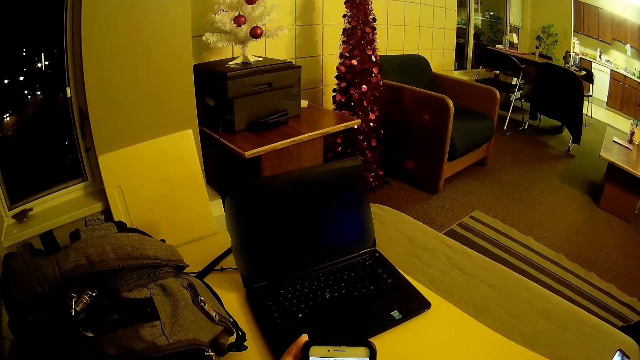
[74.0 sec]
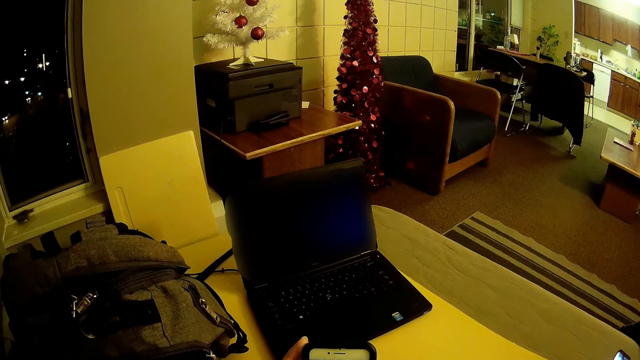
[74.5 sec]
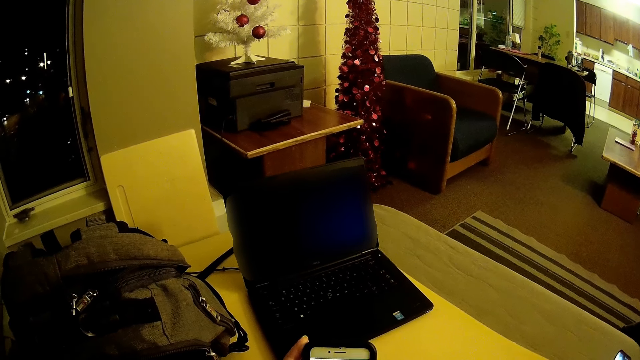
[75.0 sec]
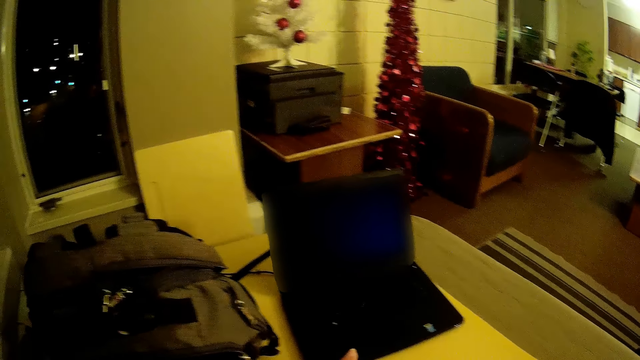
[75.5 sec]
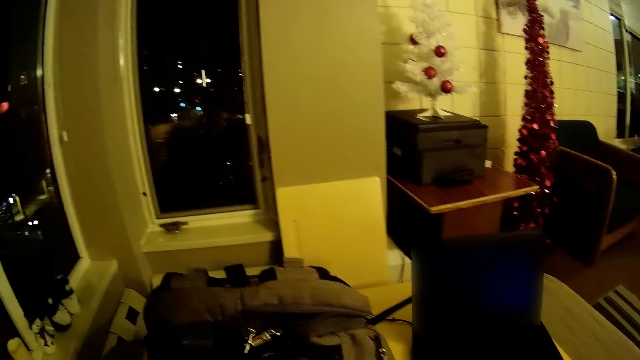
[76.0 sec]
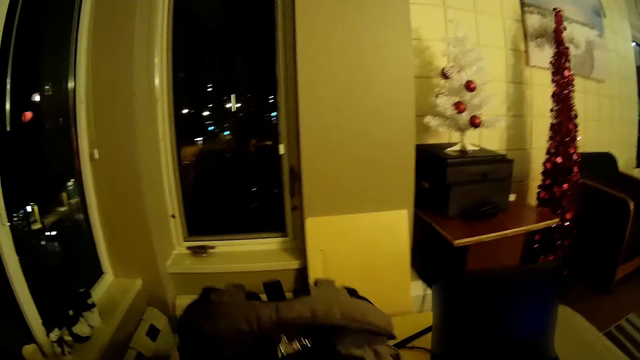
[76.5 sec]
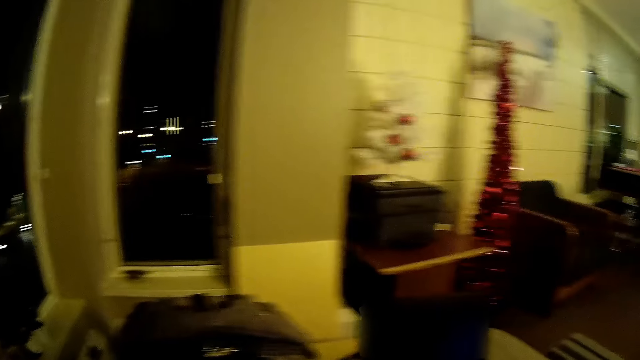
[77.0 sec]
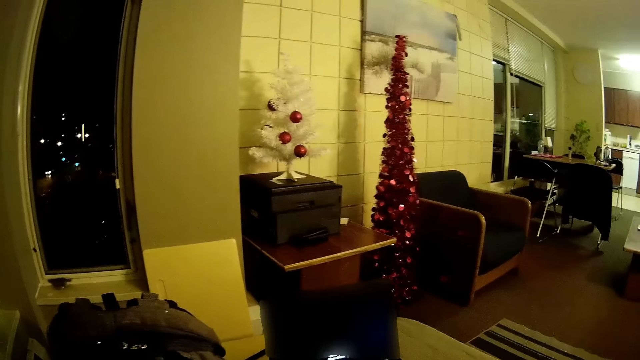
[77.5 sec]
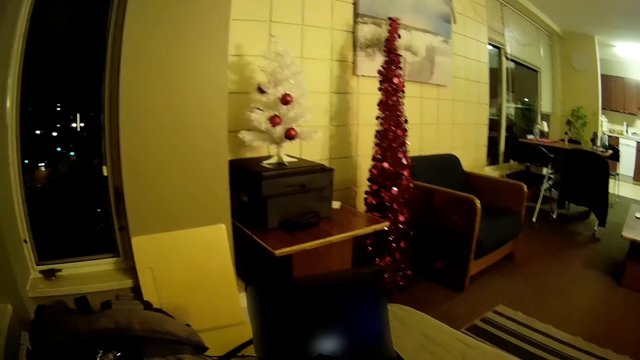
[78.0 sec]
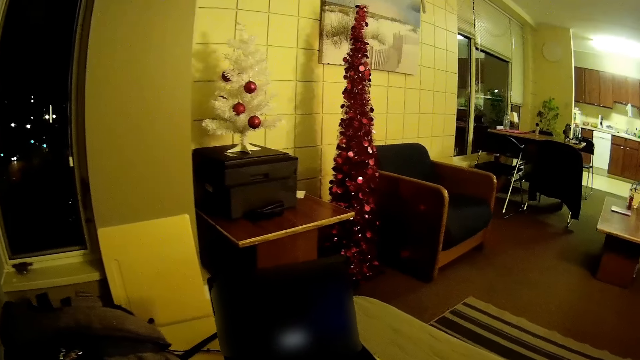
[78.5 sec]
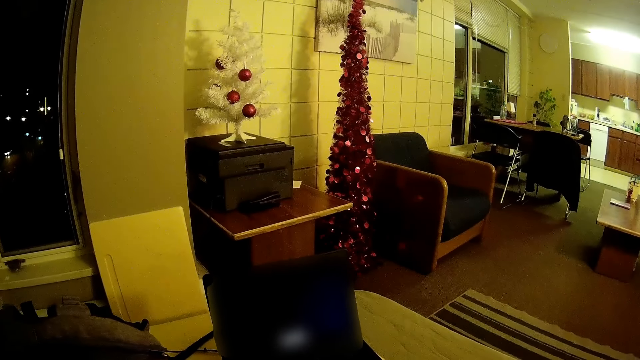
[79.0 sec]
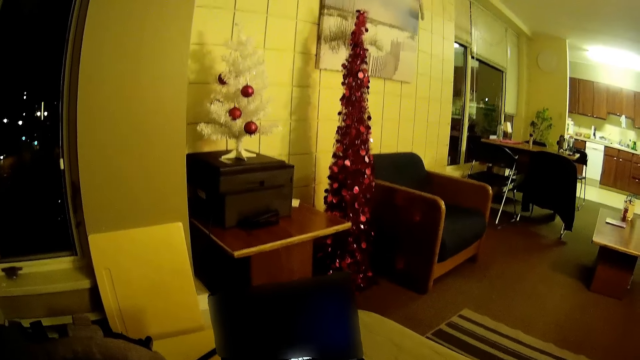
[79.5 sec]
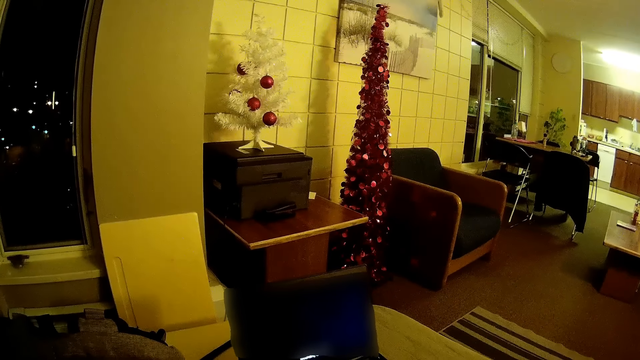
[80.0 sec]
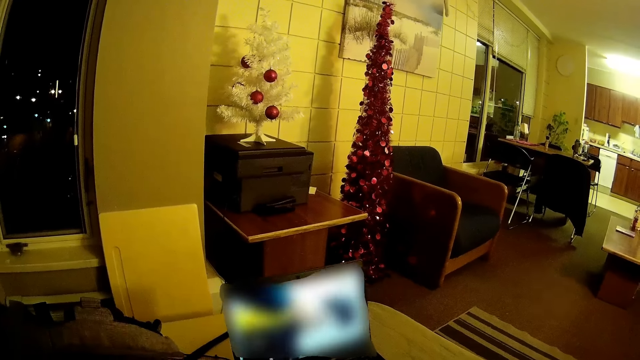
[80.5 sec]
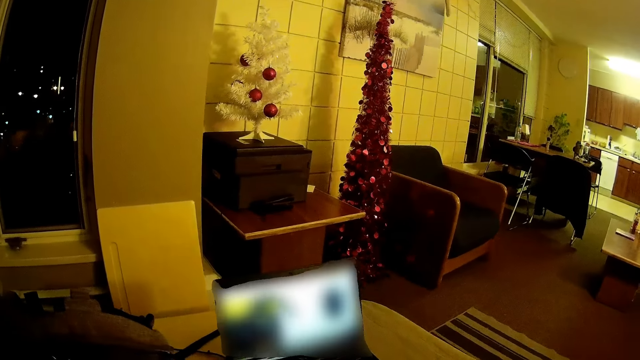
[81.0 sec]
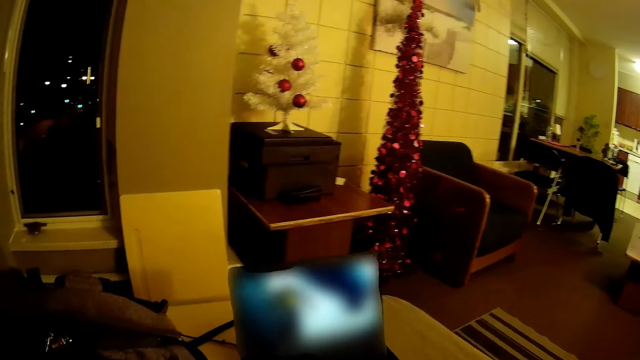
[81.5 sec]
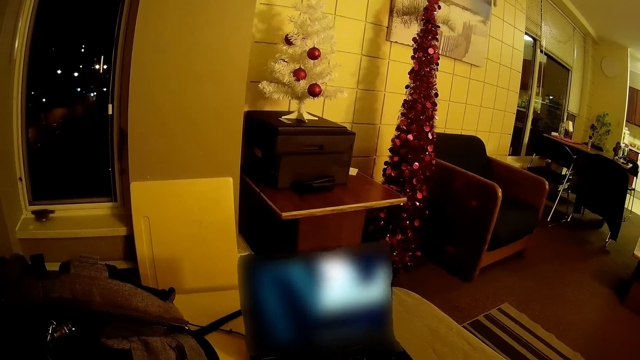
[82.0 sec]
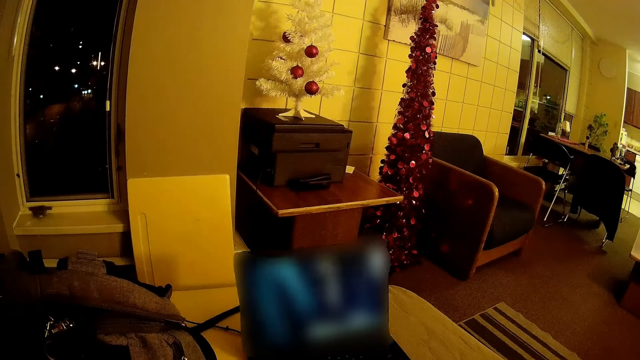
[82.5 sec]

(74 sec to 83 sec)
The camera wearer looks around. They move the bag. They operate the laptop.

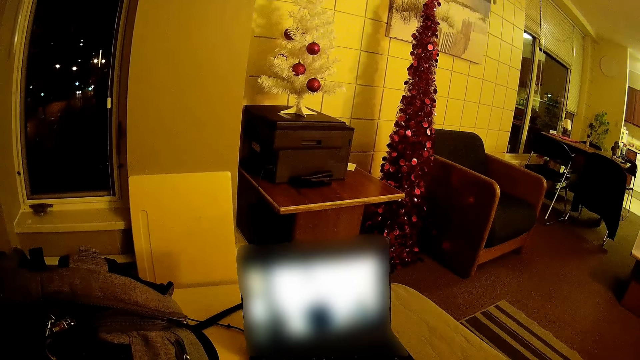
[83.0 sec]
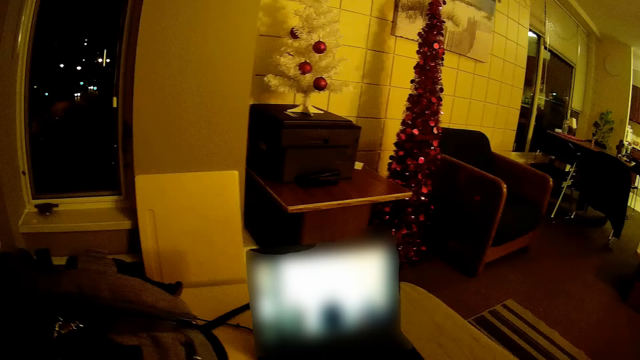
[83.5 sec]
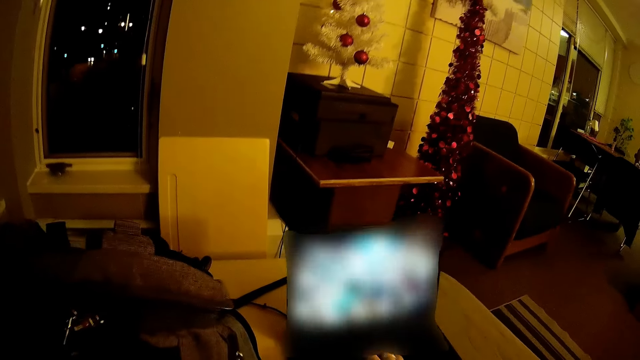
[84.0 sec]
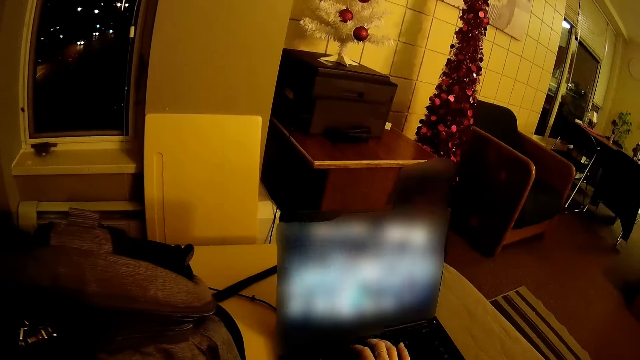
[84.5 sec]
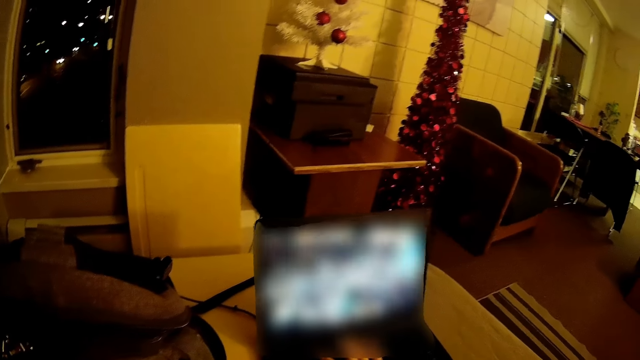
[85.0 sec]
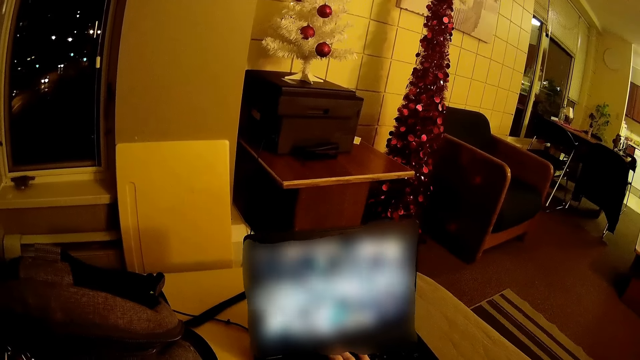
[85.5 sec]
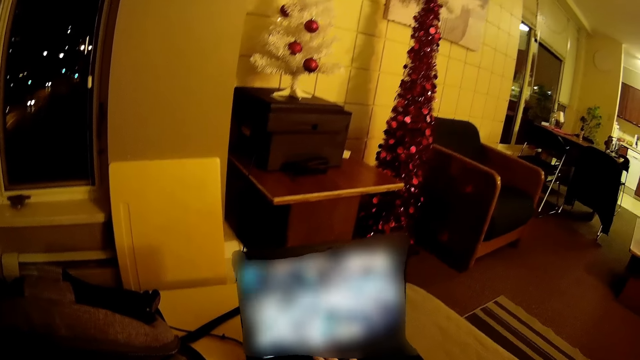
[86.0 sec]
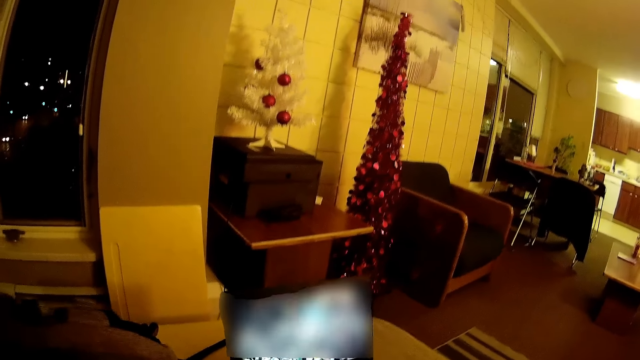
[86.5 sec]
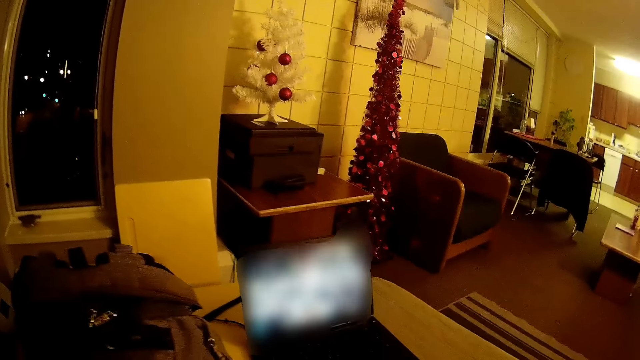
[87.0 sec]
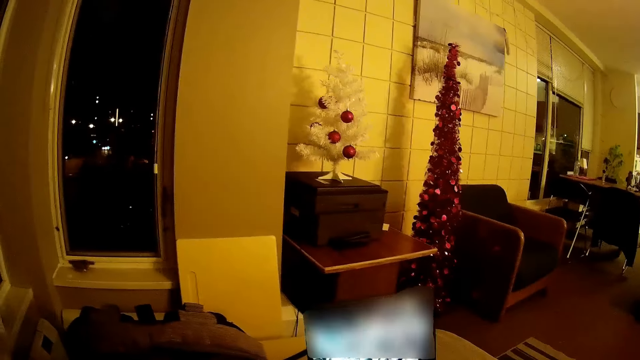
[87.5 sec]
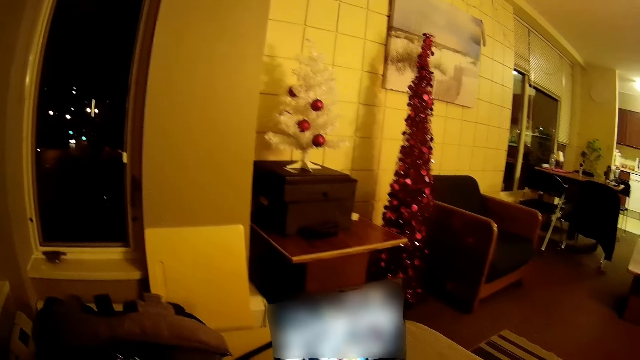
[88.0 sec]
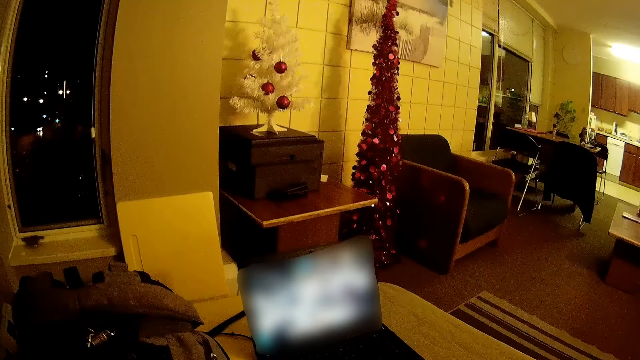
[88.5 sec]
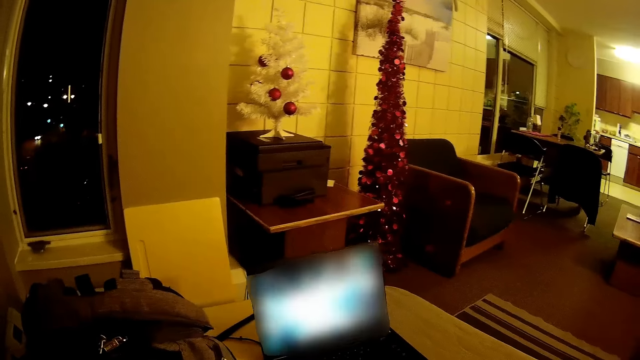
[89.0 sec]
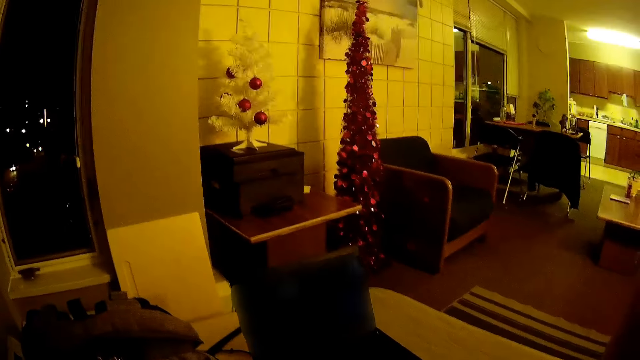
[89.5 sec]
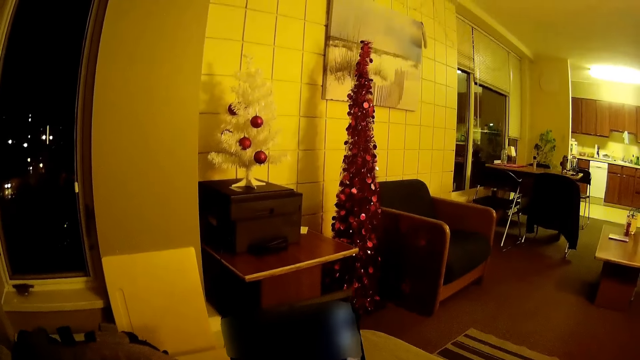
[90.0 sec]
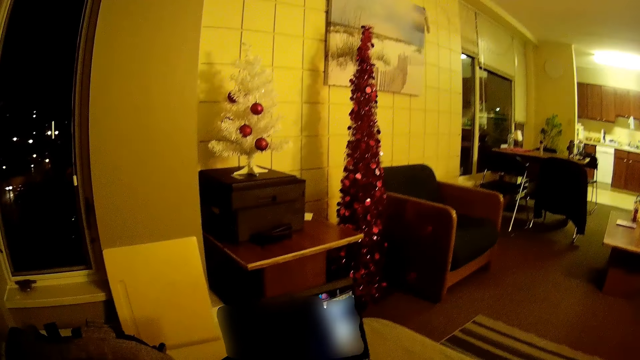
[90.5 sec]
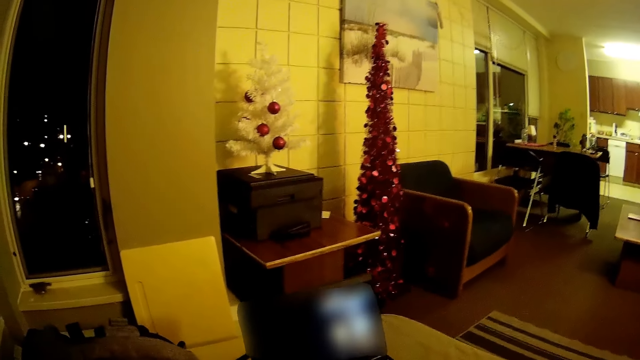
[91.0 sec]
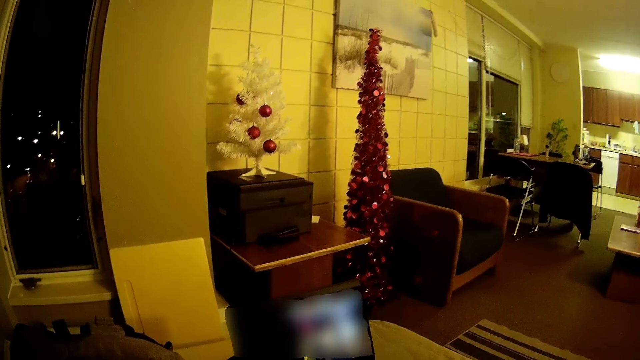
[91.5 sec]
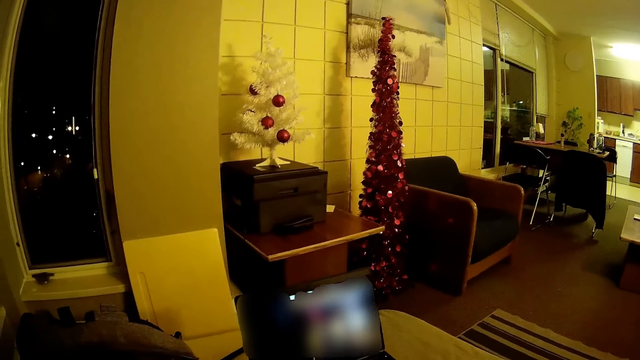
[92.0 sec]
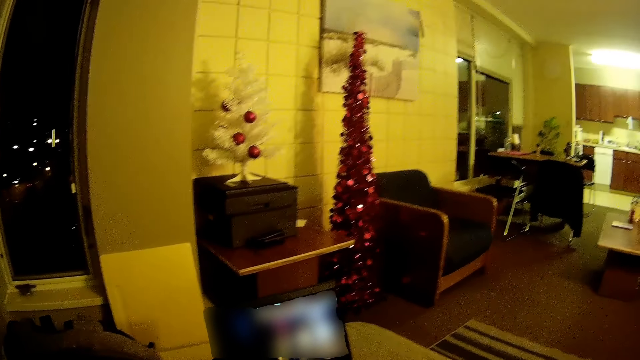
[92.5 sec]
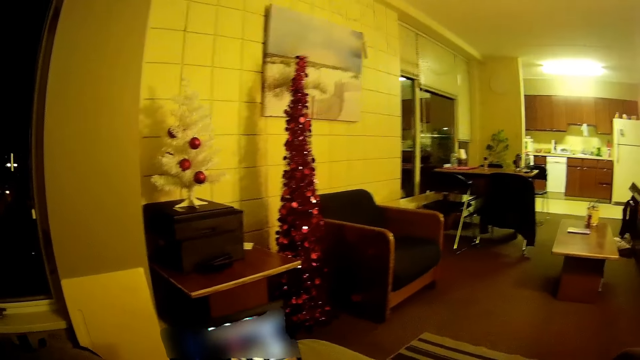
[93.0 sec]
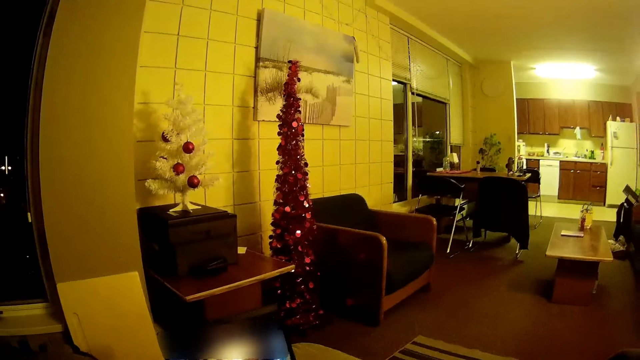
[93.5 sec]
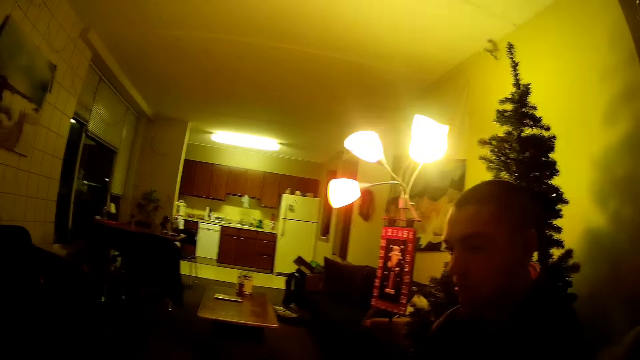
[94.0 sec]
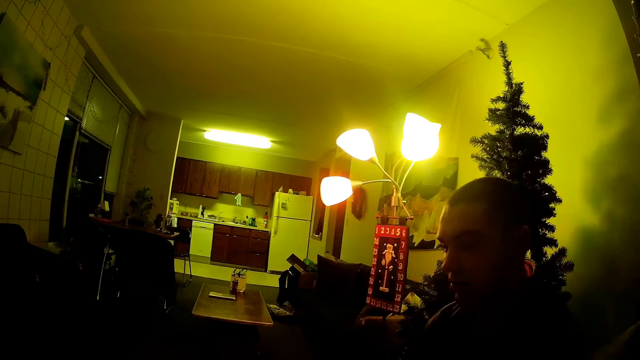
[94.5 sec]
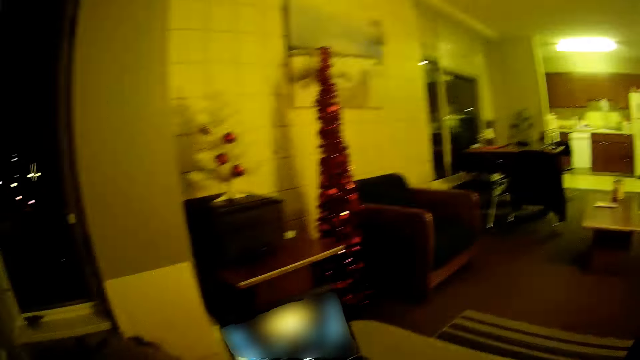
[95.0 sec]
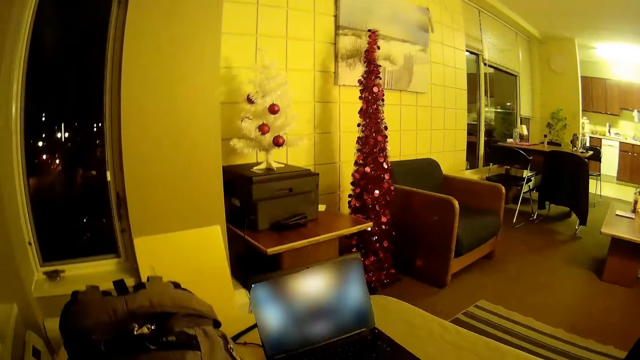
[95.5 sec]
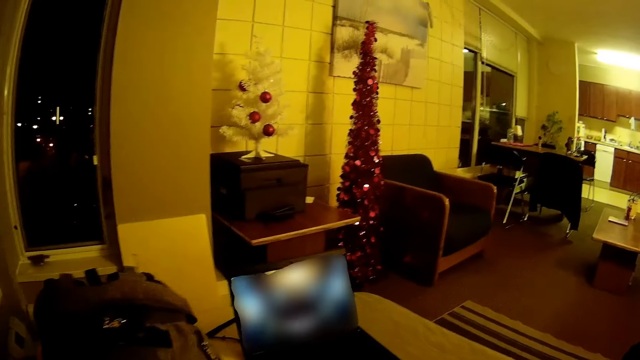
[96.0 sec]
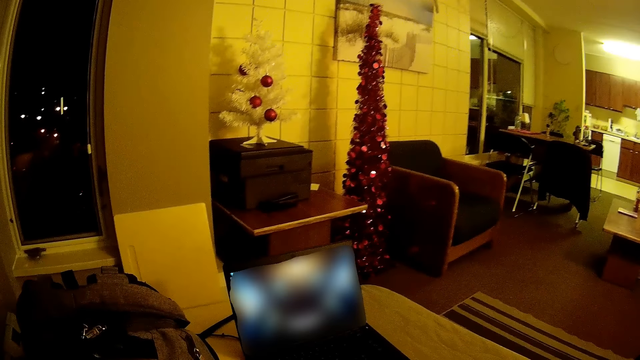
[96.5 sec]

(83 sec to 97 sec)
The camera wearer types on the keyboard. He moves his hand. He looks around. He looks at a man sitting on the right. He looks at the laptop.
